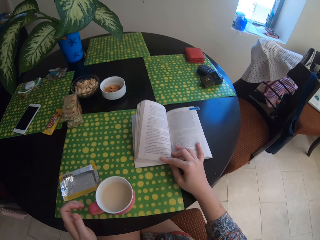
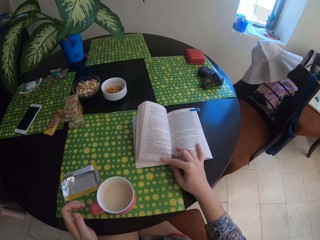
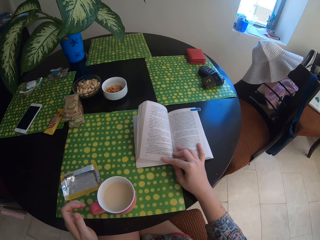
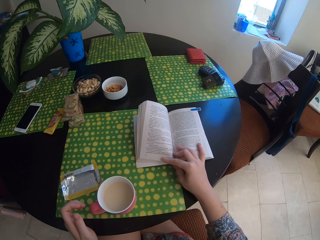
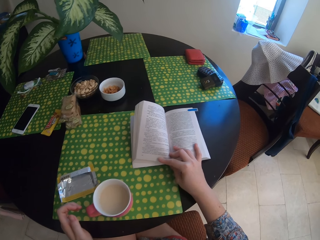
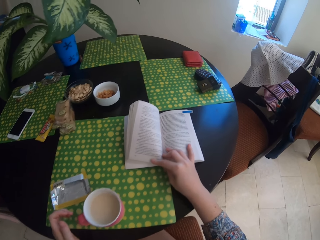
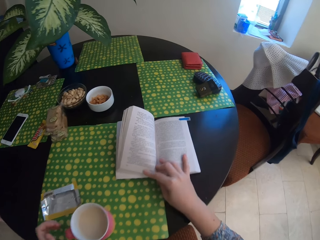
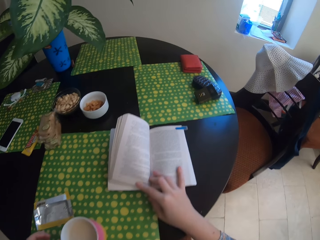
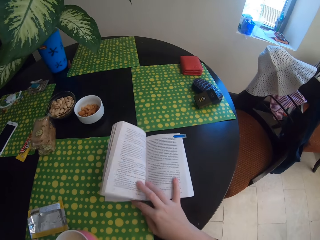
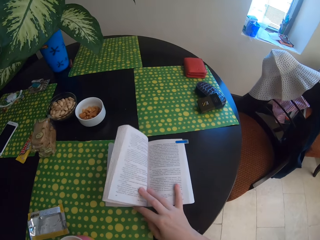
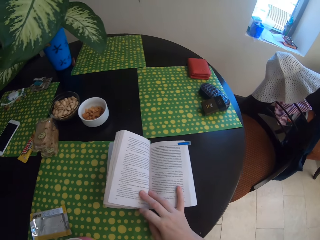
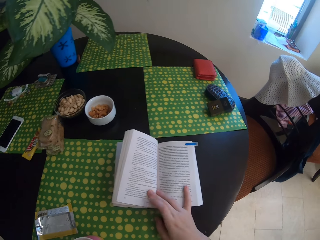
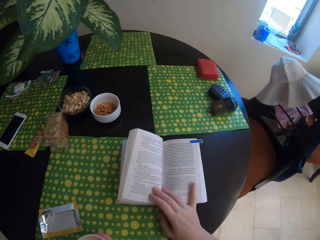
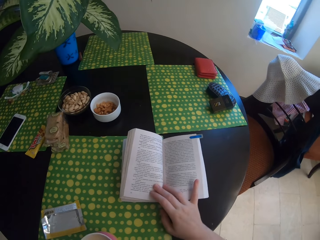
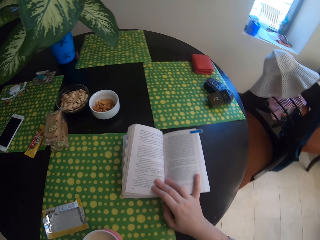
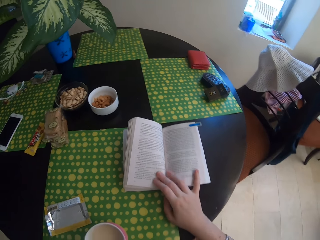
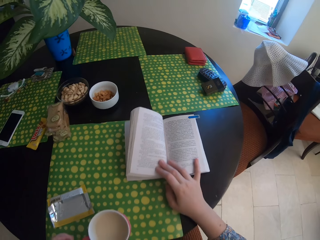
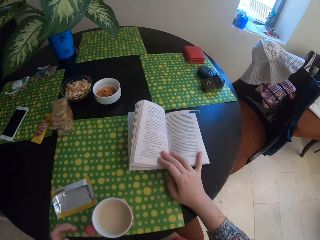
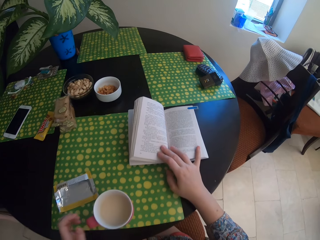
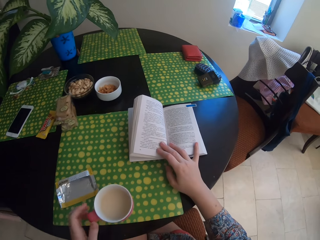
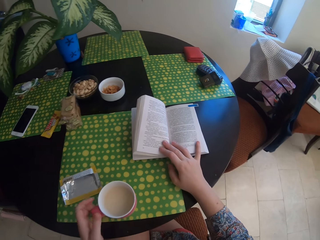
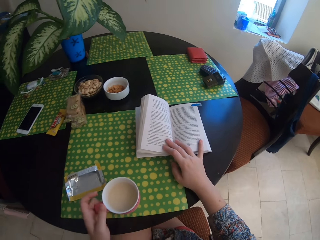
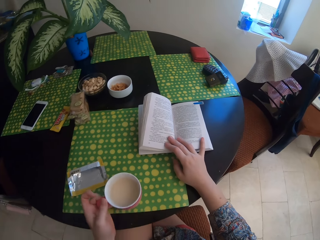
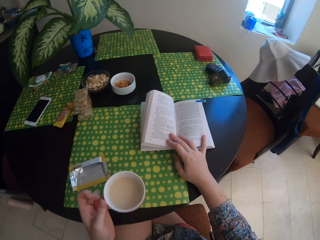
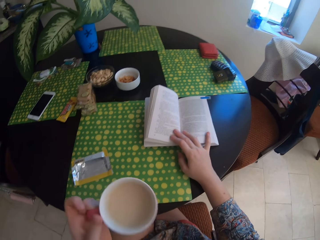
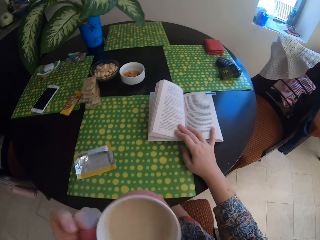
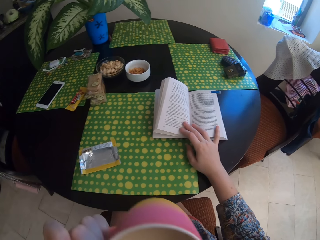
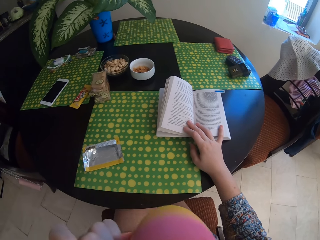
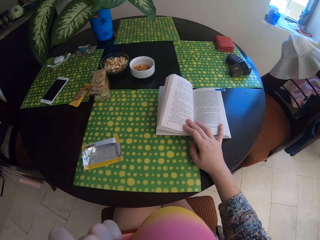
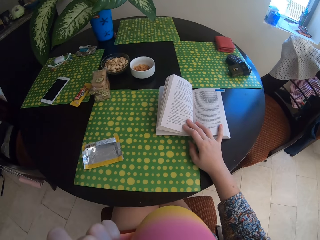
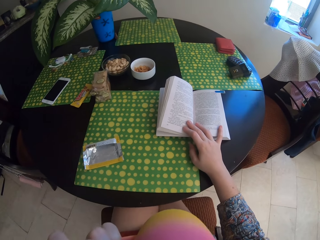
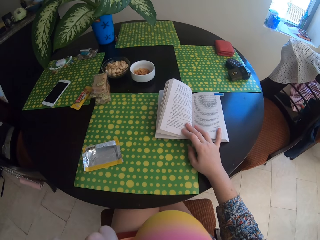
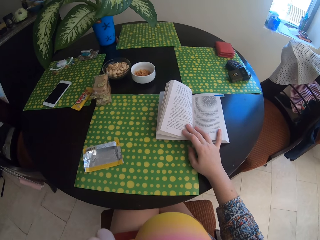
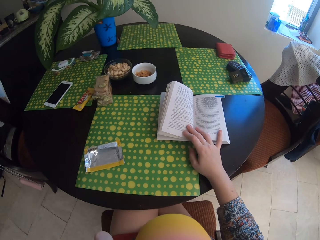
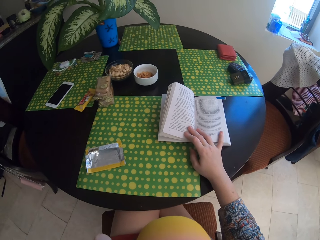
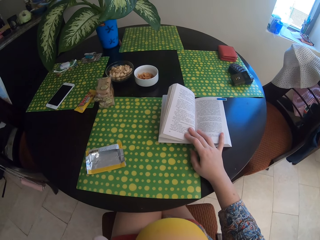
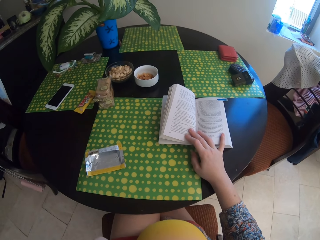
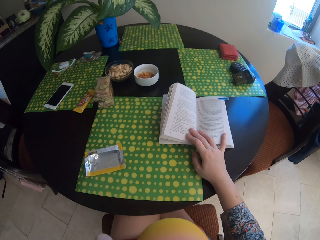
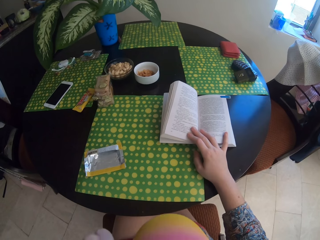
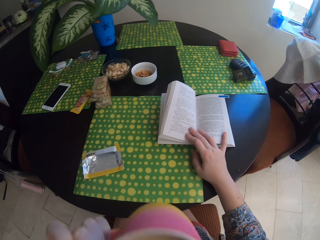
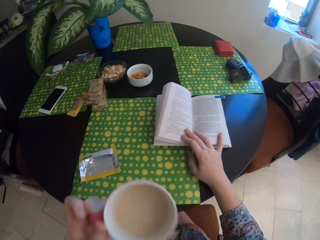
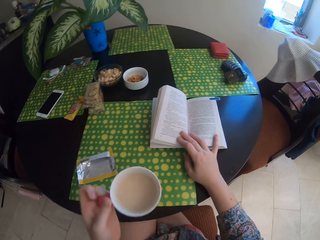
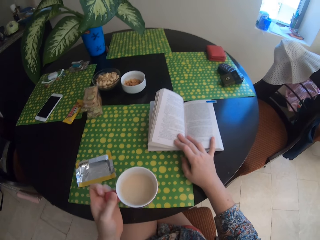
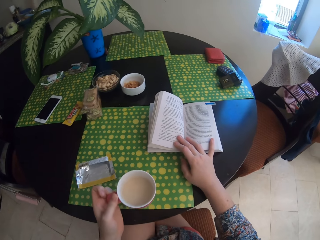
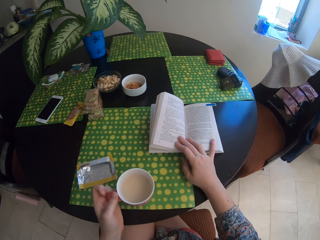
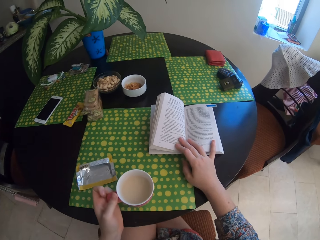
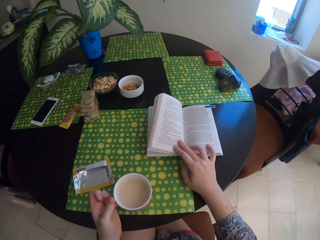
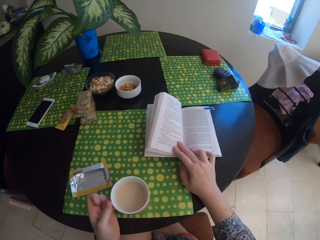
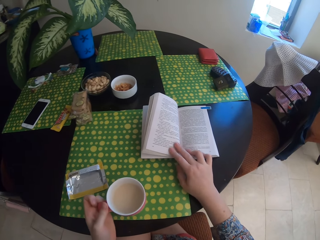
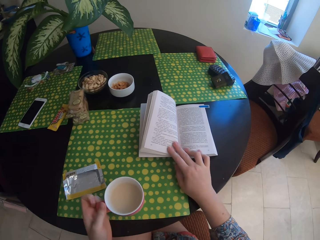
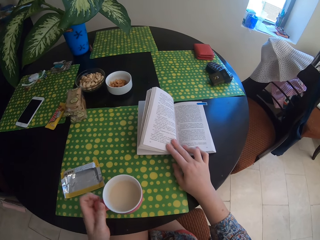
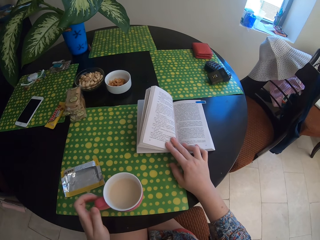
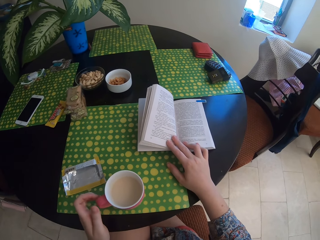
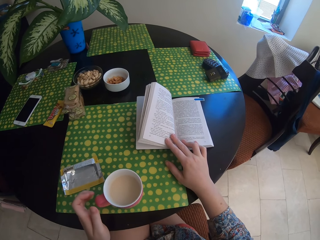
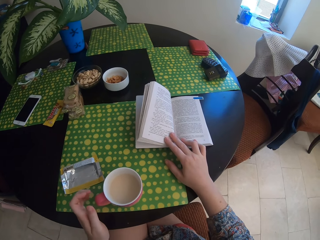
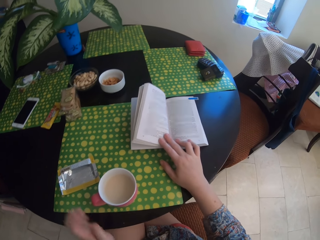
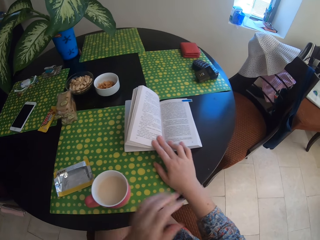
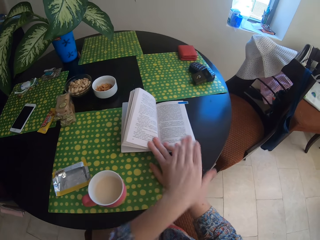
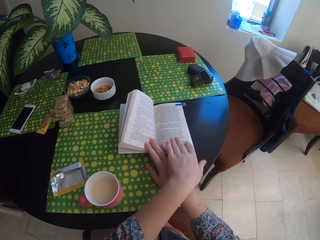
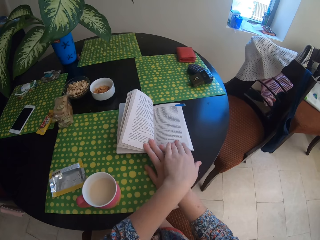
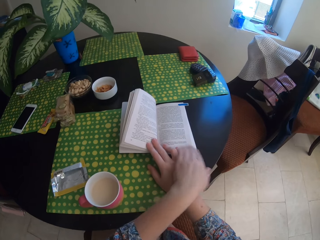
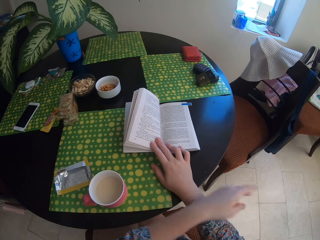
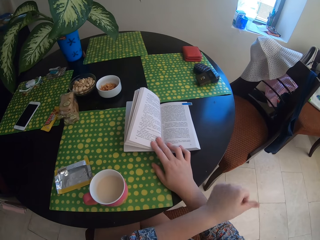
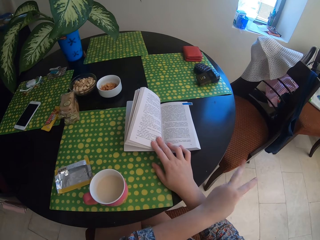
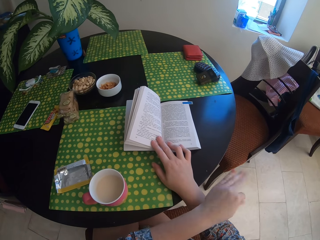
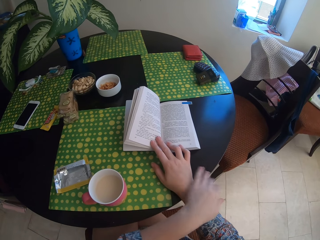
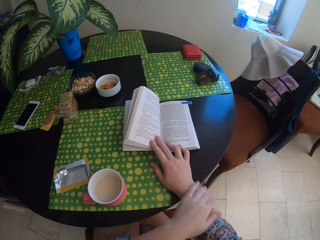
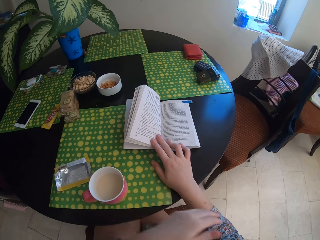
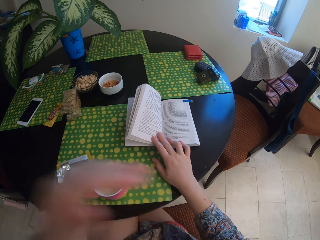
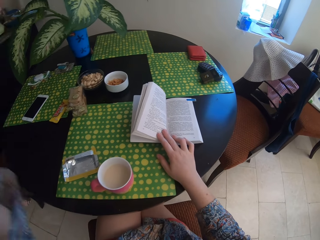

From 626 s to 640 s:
The camera wearer touches a book. They touch the book again. They drink tea. They put the cup on the table. They touch the book.

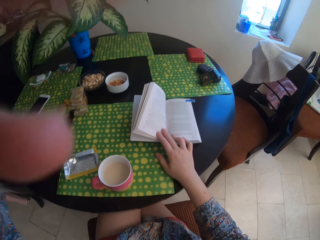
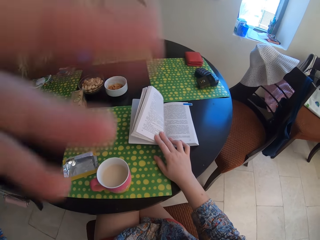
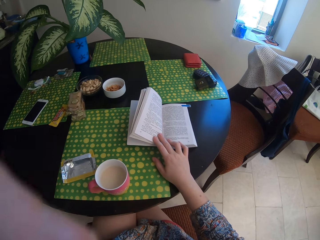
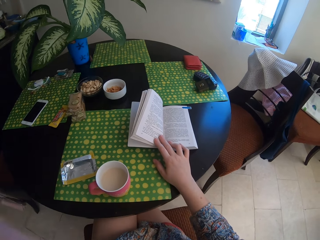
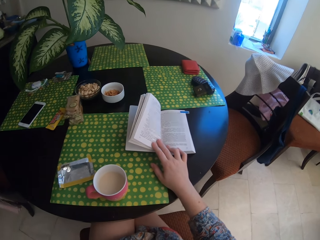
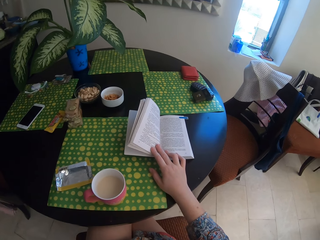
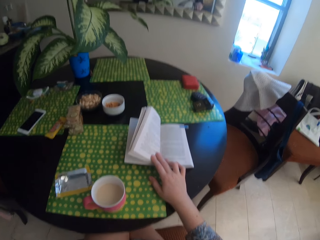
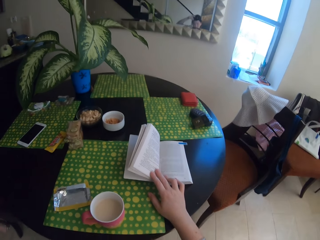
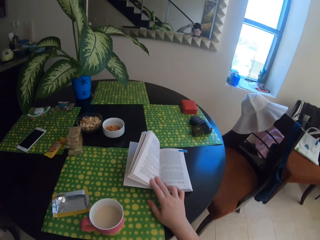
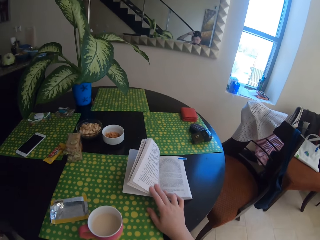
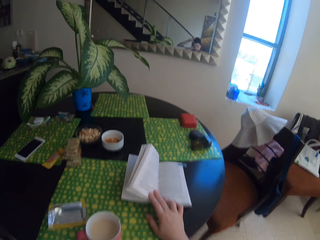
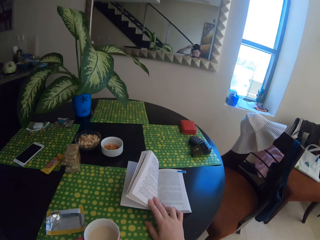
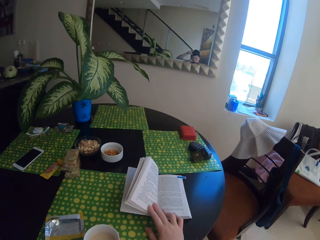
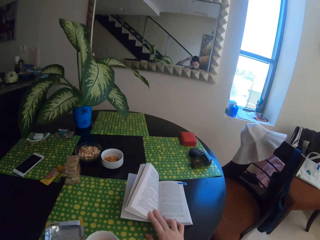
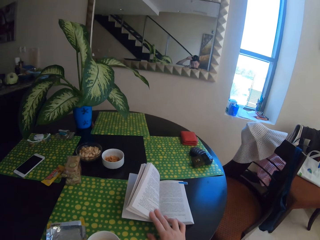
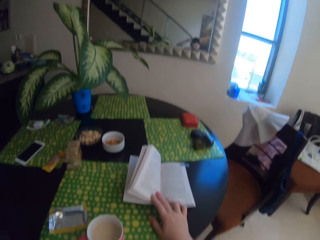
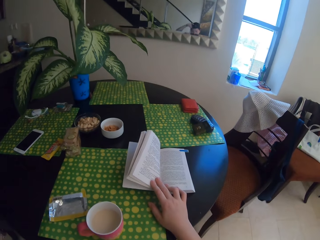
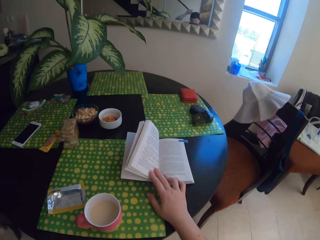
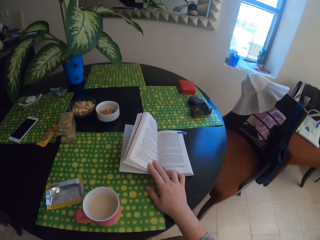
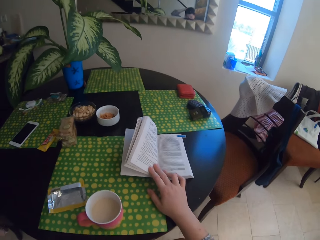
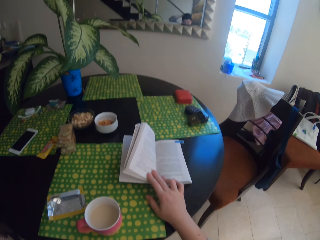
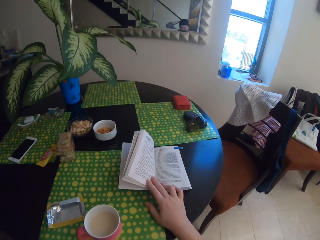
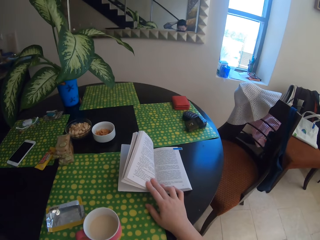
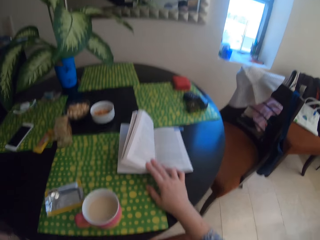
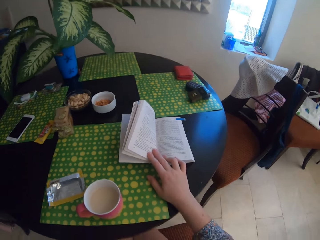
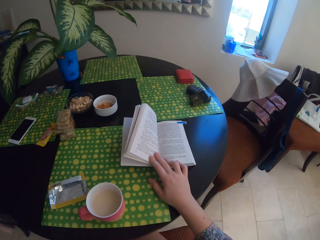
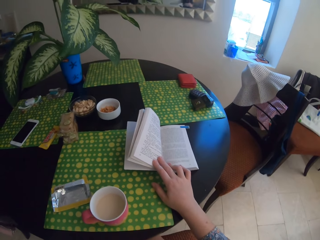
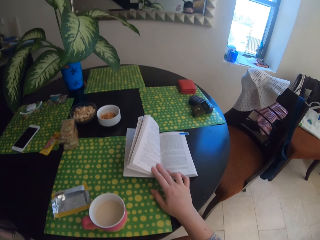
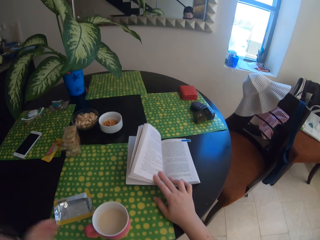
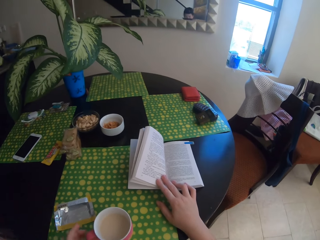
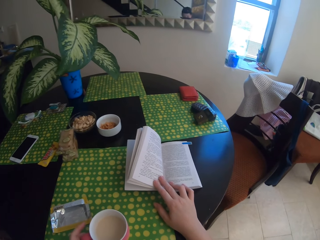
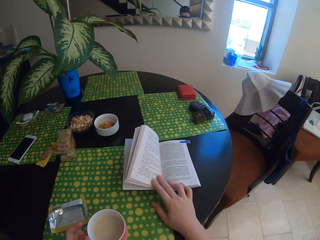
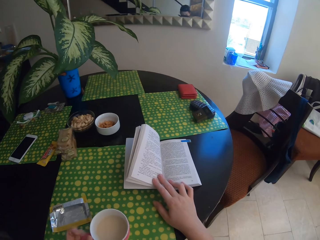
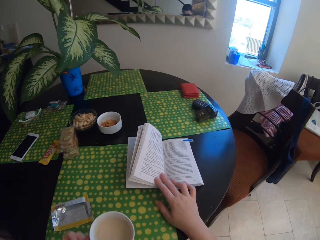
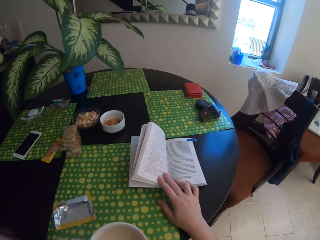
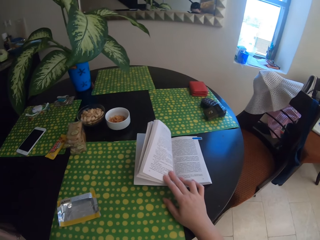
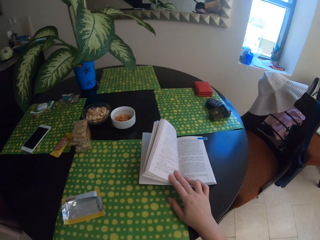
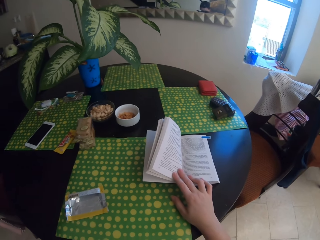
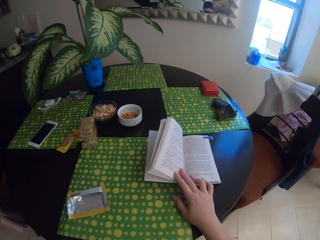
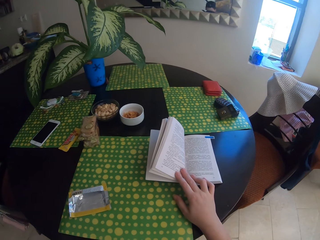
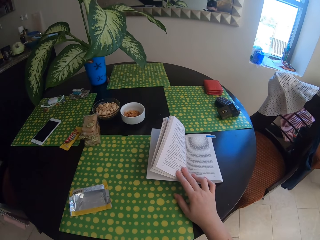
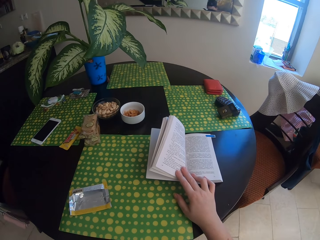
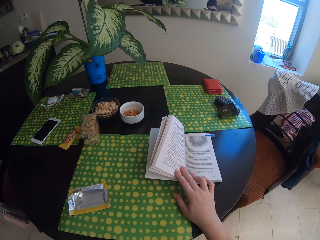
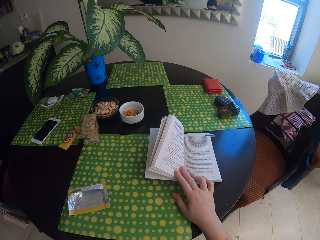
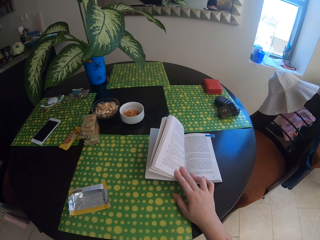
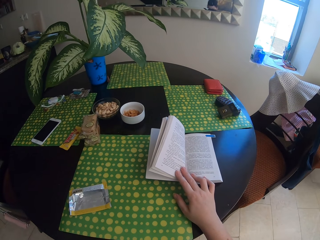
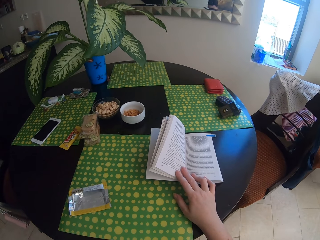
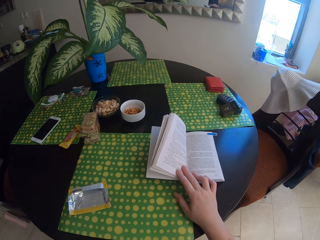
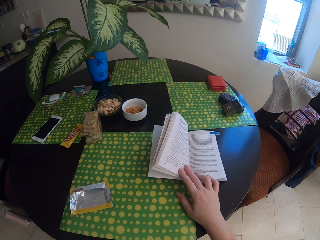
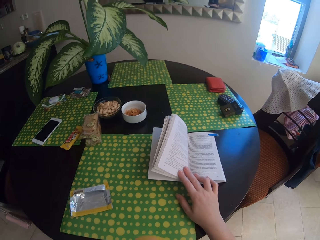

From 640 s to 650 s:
The camera wearer adjusts the camera. They raise a hand up. They touch a book. They drink tea.
